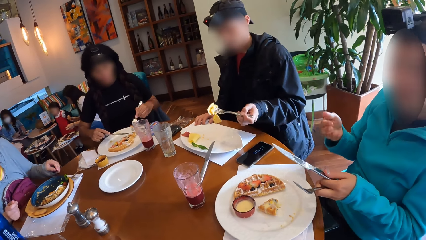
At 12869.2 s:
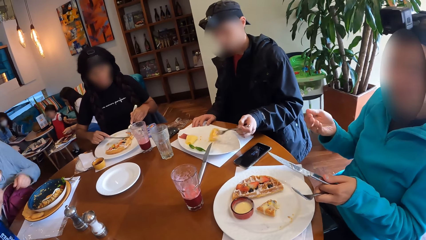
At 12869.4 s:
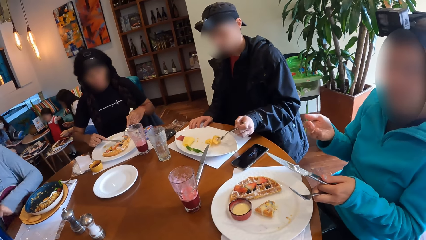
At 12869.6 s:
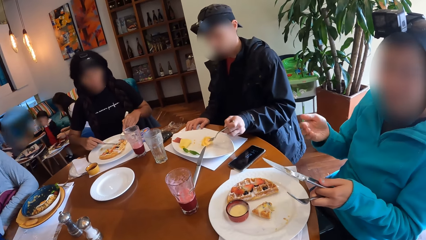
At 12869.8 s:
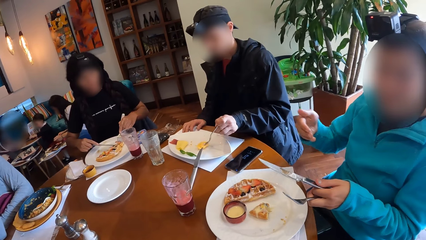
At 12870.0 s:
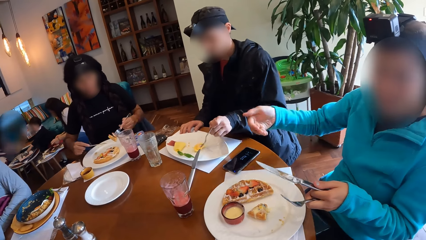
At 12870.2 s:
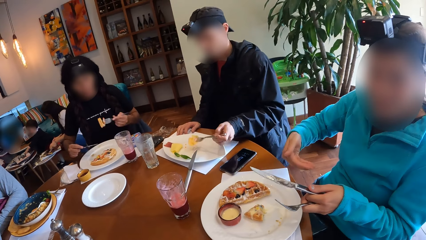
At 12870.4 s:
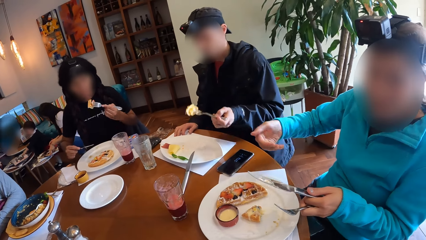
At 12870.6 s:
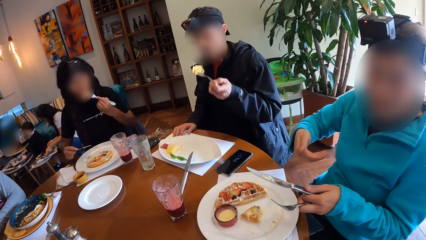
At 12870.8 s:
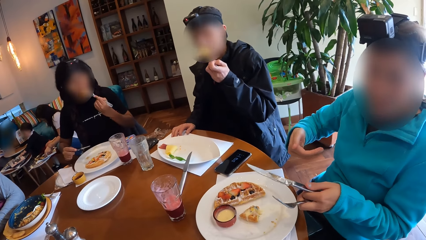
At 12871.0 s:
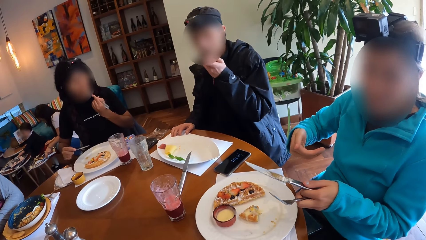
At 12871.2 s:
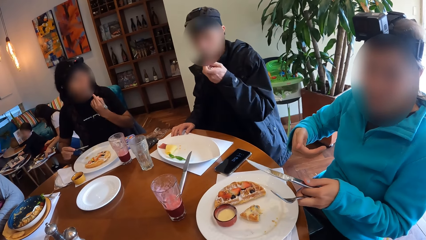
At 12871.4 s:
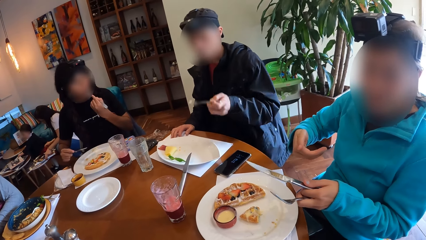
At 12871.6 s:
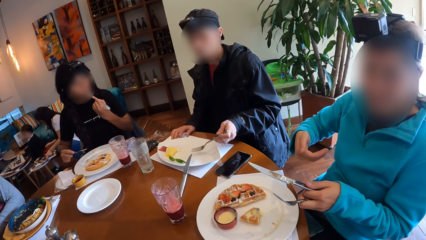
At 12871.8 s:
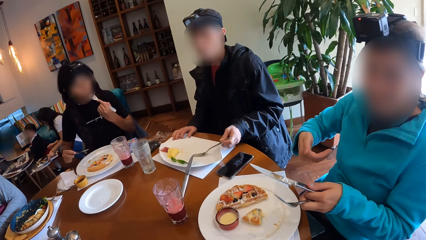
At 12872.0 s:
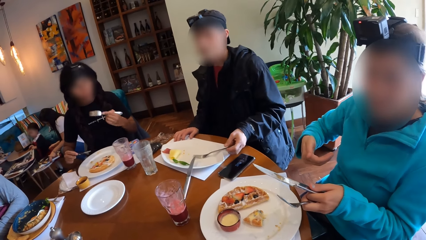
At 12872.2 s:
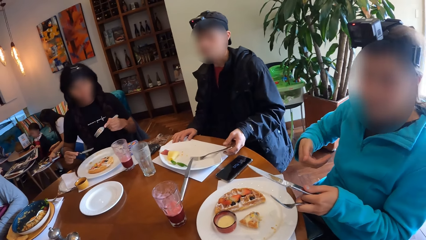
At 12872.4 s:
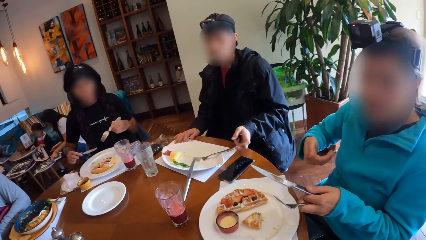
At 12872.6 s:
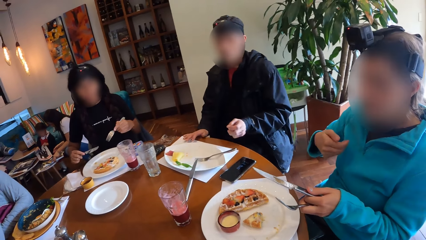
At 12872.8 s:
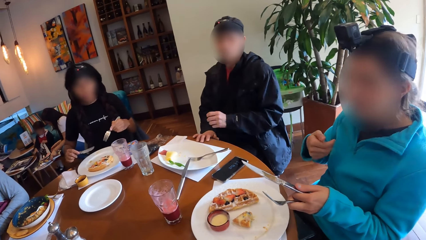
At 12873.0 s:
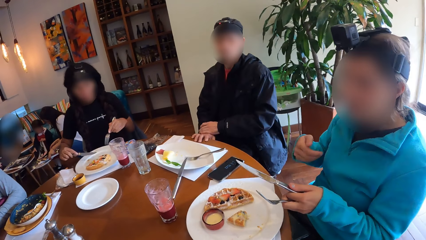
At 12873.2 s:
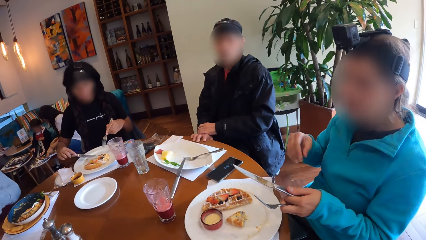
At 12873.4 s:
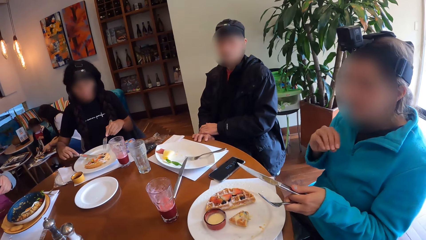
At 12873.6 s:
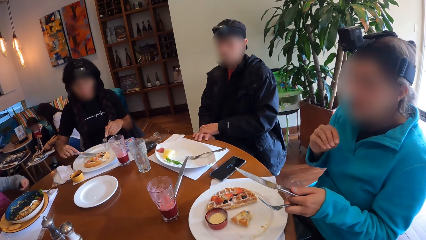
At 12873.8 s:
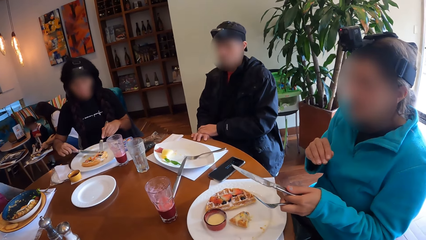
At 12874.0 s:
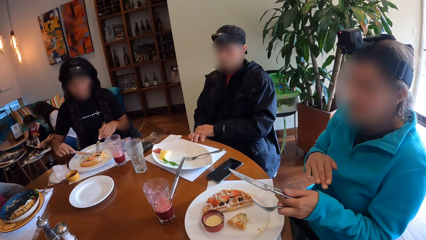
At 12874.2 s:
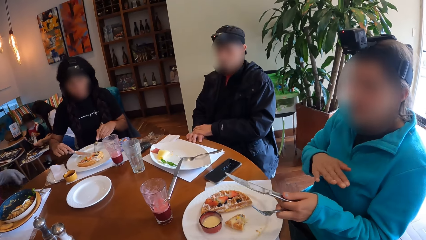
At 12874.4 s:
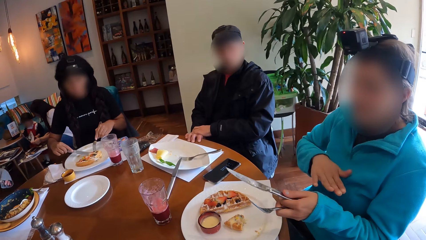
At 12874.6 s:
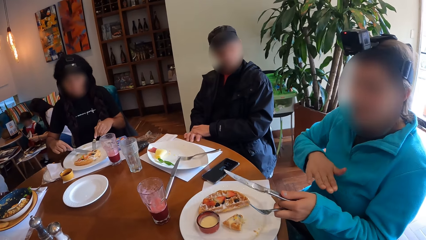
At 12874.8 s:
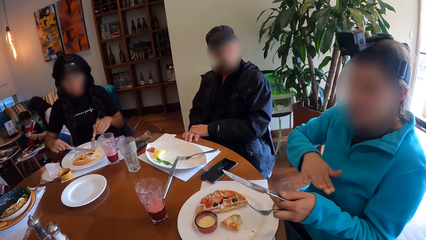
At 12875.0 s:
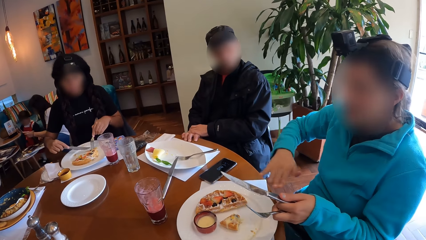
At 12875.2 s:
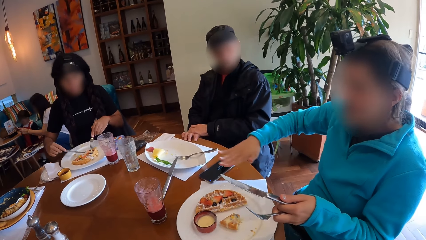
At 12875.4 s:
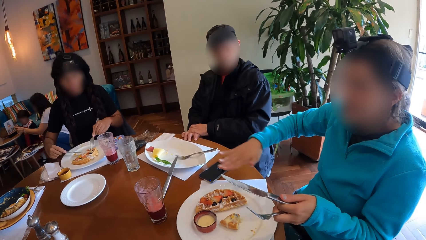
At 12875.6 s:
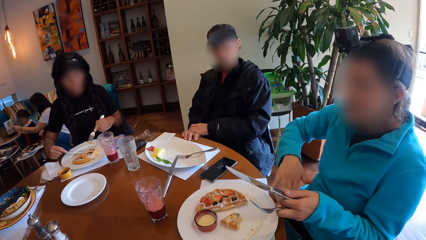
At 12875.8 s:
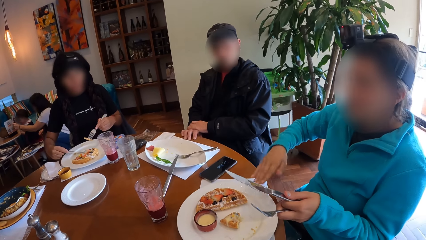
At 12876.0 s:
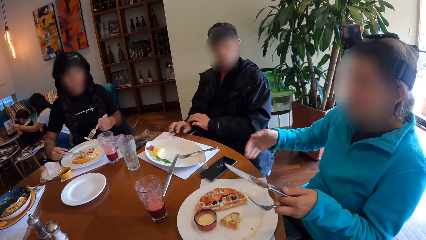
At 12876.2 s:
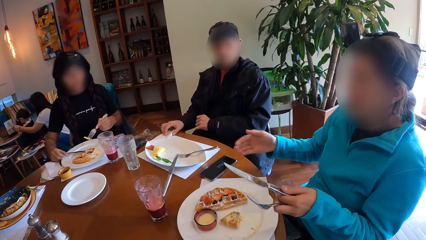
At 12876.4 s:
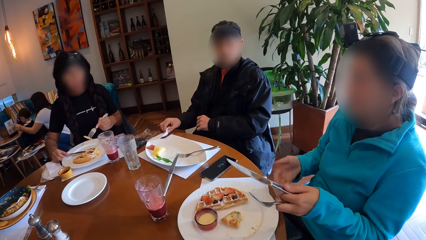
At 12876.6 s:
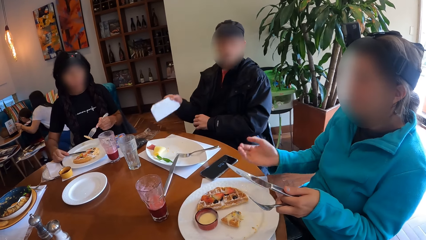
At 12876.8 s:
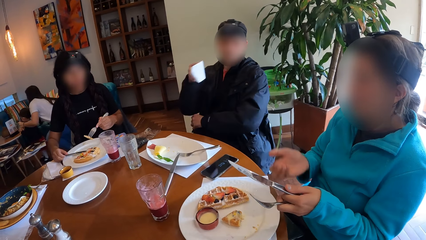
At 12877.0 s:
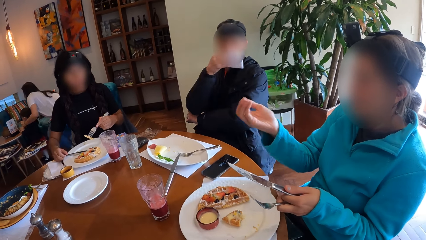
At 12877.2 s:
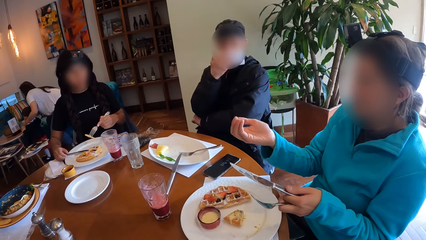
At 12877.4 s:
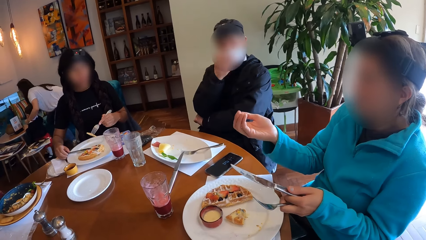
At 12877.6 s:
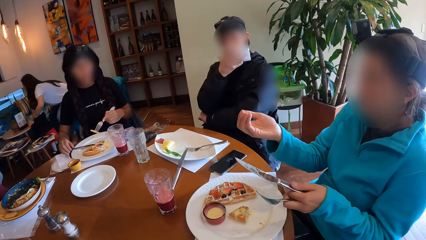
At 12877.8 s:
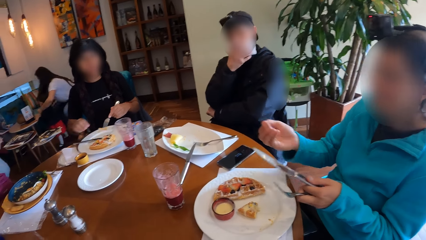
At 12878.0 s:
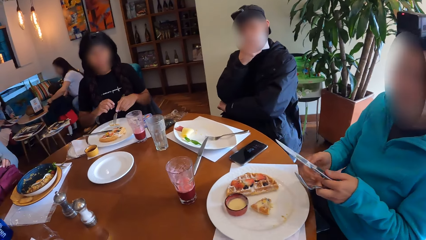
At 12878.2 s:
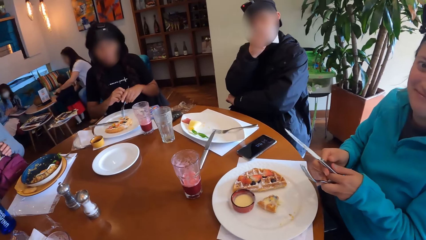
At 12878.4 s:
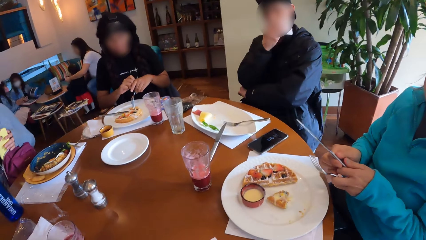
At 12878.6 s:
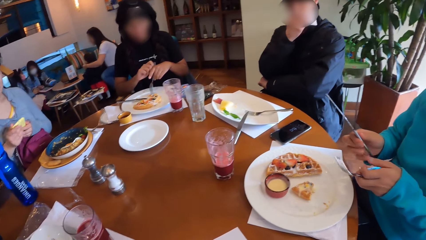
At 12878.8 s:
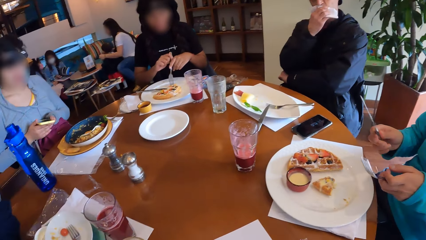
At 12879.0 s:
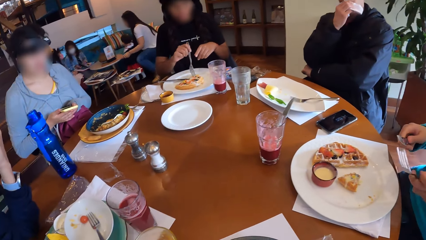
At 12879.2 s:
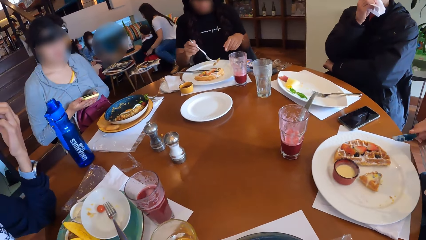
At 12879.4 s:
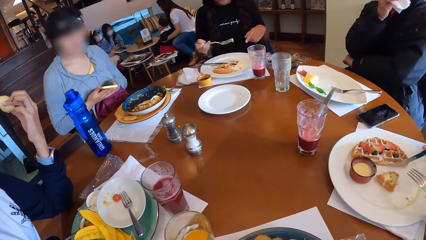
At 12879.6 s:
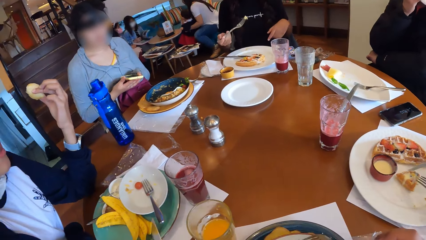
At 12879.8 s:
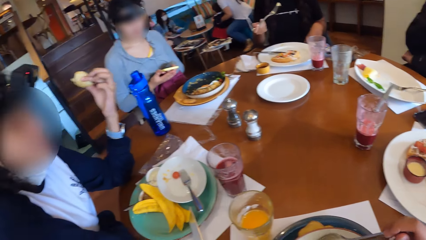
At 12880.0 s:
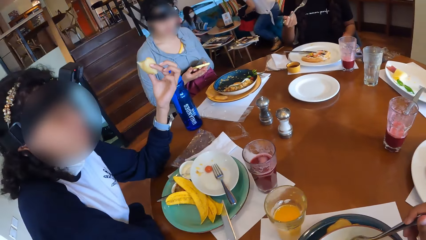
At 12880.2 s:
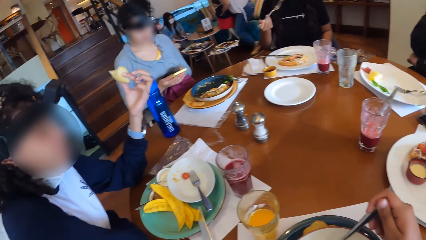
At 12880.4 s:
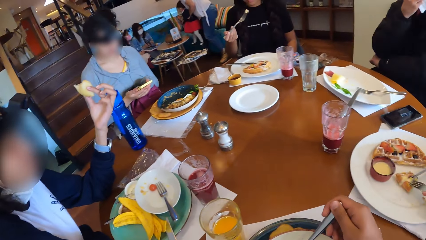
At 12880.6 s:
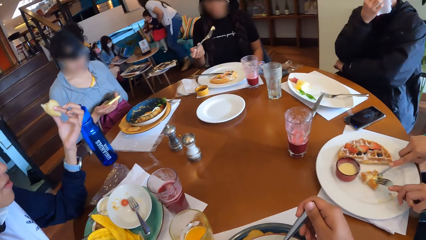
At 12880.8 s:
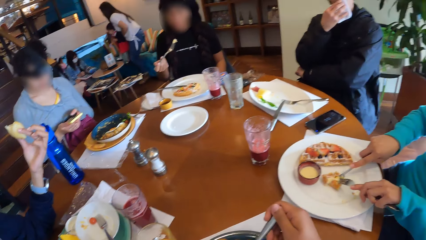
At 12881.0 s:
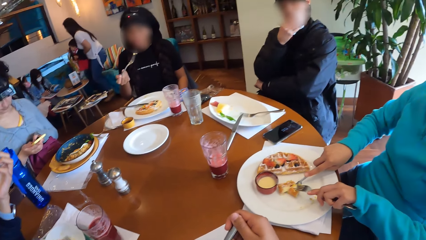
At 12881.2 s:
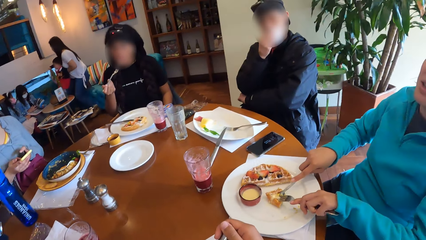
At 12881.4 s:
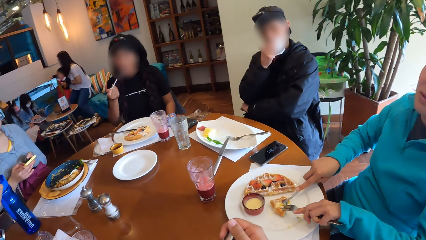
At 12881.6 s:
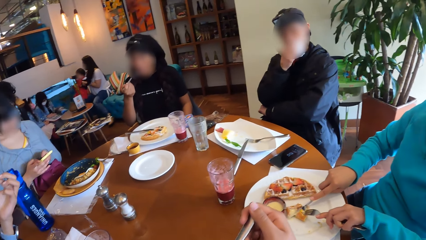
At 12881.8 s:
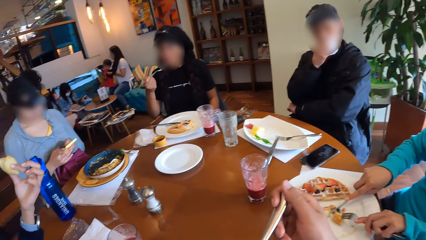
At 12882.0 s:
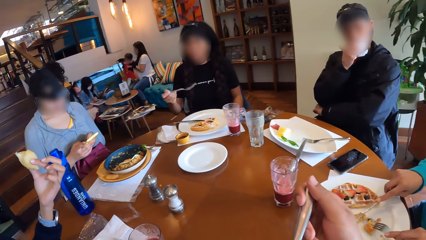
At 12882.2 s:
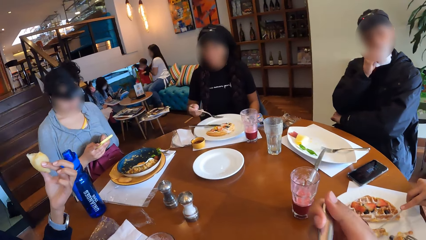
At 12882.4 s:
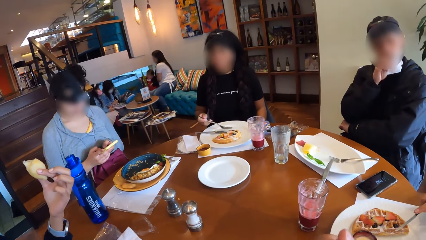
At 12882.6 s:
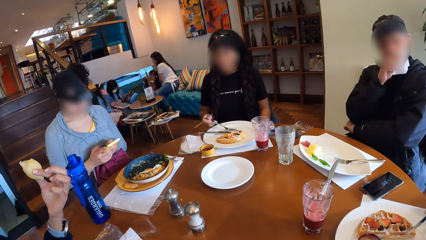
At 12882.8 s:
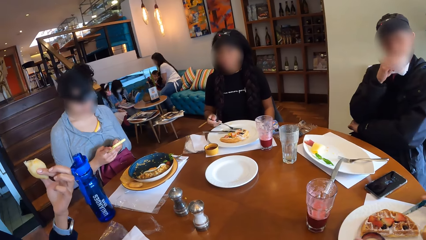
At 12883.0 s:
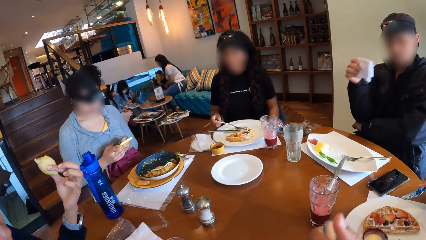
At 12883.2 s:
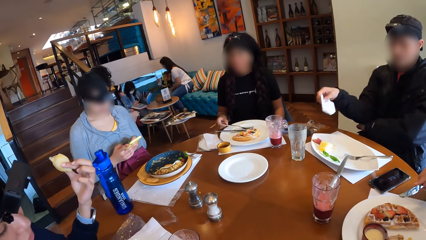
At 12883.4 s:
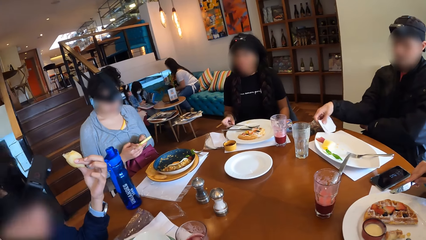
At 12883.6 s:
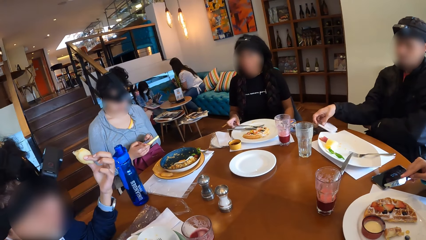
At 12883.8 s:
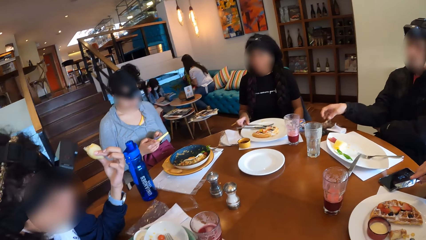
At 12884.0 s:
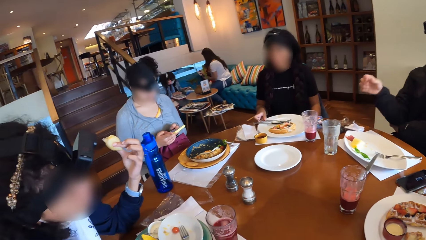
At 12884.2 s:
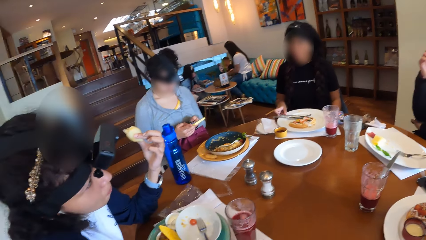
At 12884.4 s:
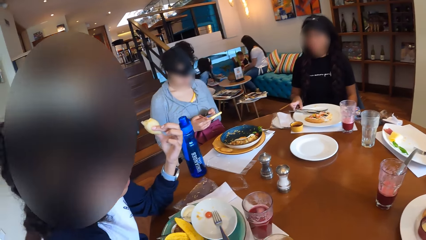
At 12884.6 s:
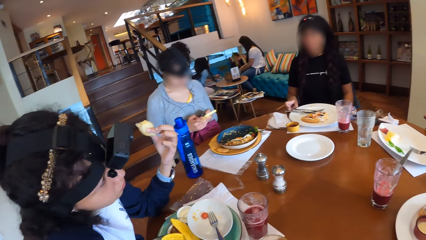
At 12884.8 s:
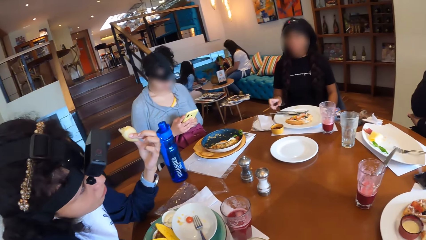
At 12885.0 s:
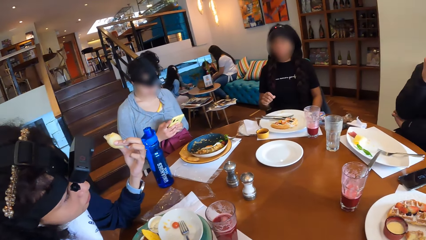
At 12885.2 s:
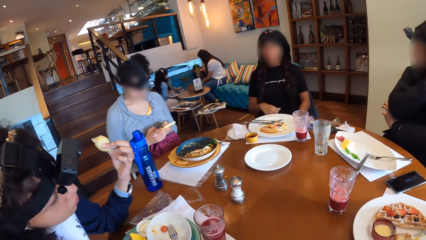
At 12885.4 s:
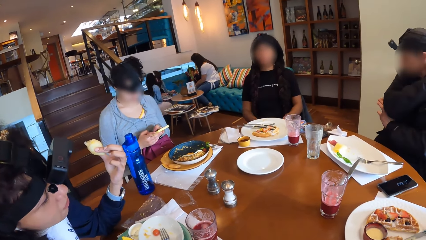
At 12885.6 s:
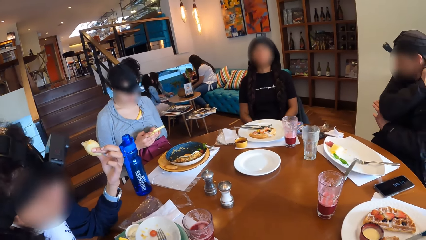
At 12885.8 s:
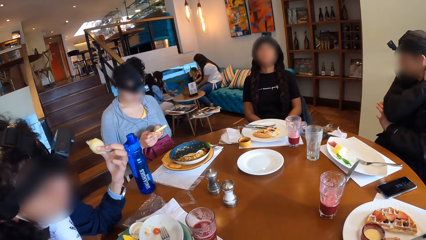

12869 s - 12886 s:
The camera wearer looks around. A man eats the fruit in the fork in his left hand. A woman eats the waffle in the fork in her left hand in her mouth, and picks a piece of waffle from the plate with the fork in her left hand. The man picks a serviette from the table with his right hand, and cleans his mouth with the serviette in his right hand. Another woman picks a phone from a bag with her right hand. The first woman passes the fork in her left hand to her right hand. The second woman holds the phone with both hands, and operates the phone in her hands. A third woman interacts with a fourth woman. The first woman eats the piece of waffle in the fork in her right hand. The camera wearer eats food. The fourth woman cuts waffles on the plate on the table with the table knife in her right hand and fork in her left hand. The first woman places the fork in her right hand on the plate on the table. The man drops the serviette on the table with his right hand. The camera wearer looks around.
